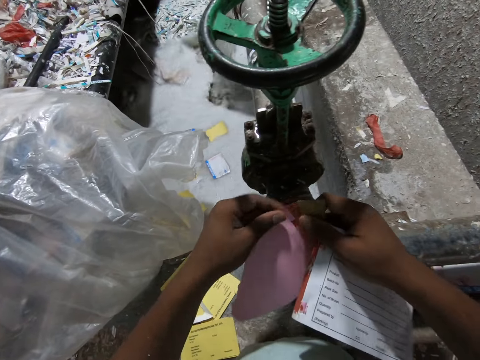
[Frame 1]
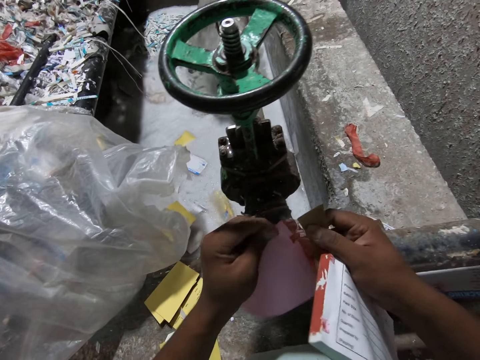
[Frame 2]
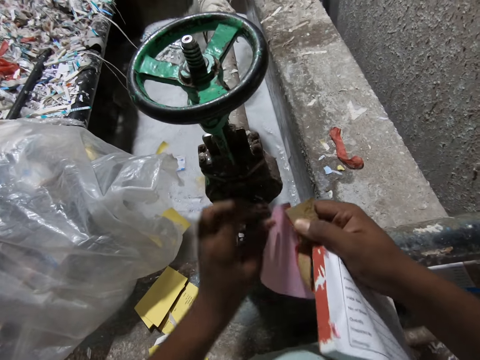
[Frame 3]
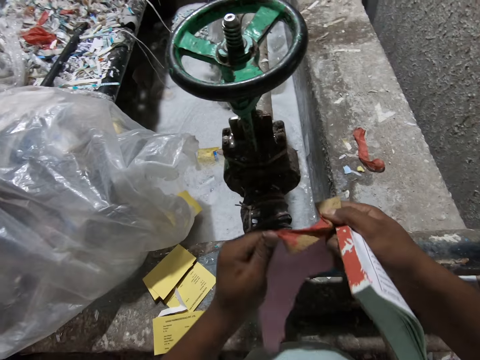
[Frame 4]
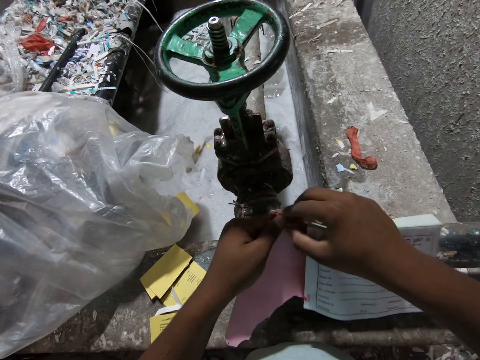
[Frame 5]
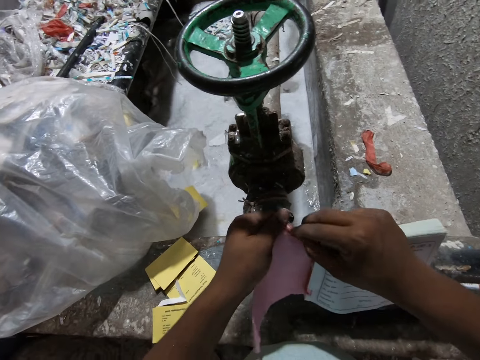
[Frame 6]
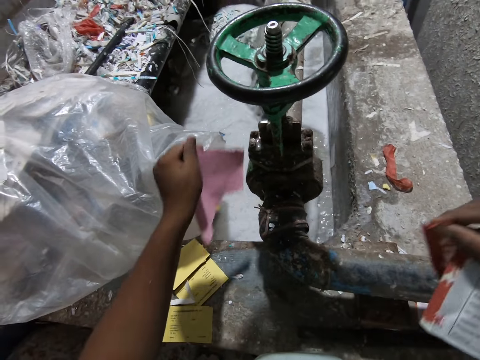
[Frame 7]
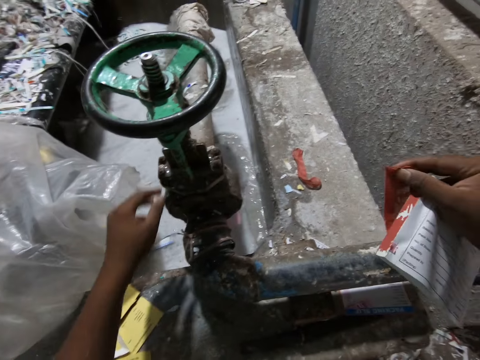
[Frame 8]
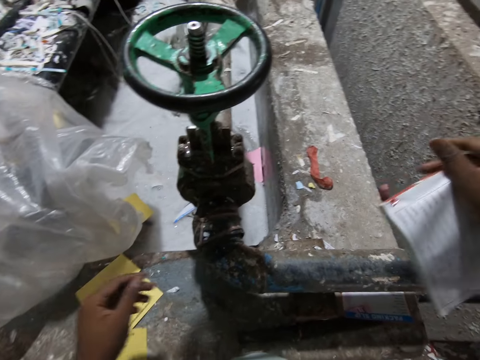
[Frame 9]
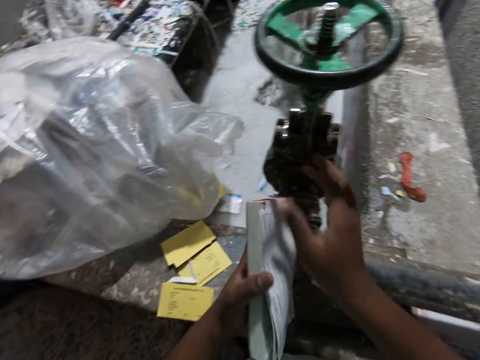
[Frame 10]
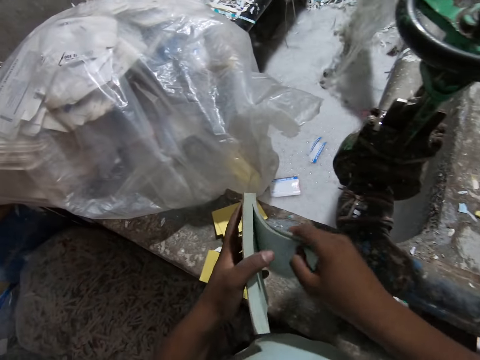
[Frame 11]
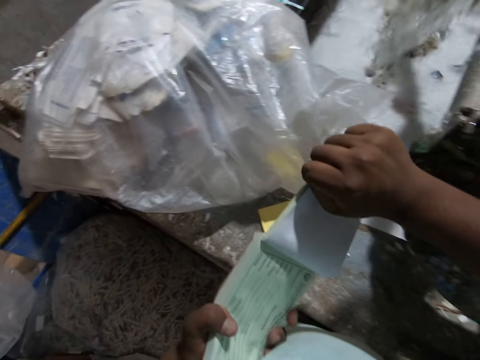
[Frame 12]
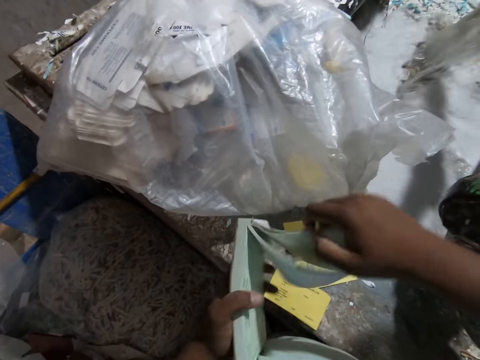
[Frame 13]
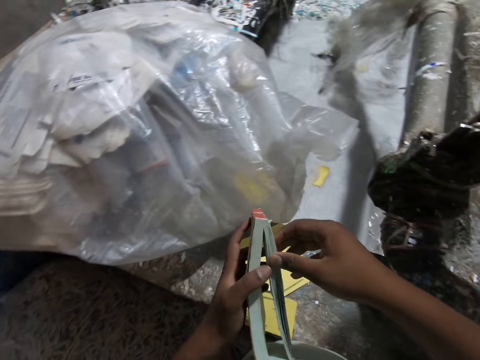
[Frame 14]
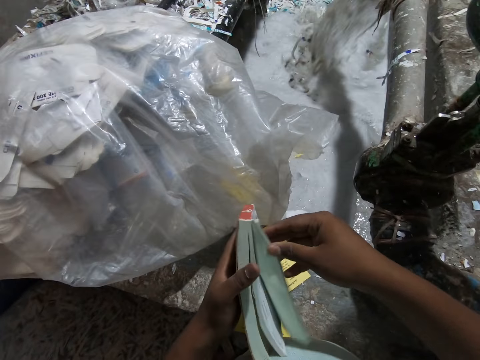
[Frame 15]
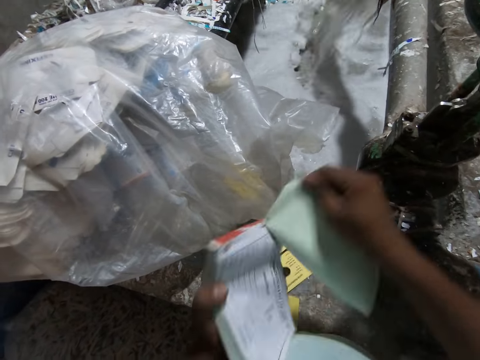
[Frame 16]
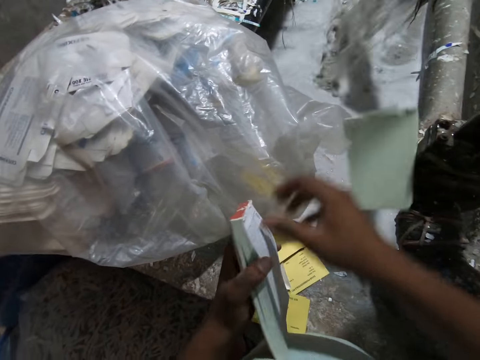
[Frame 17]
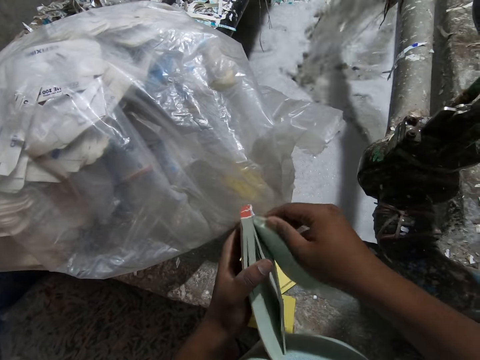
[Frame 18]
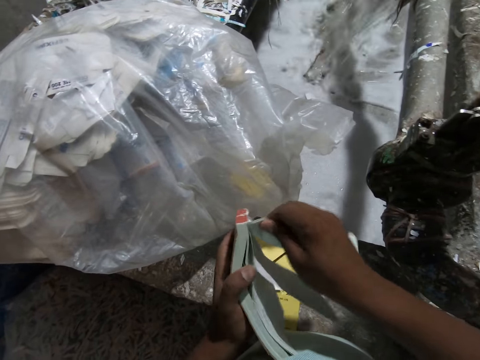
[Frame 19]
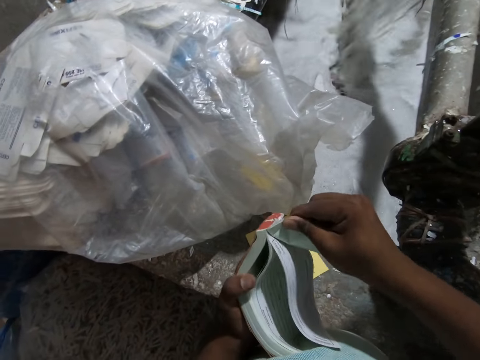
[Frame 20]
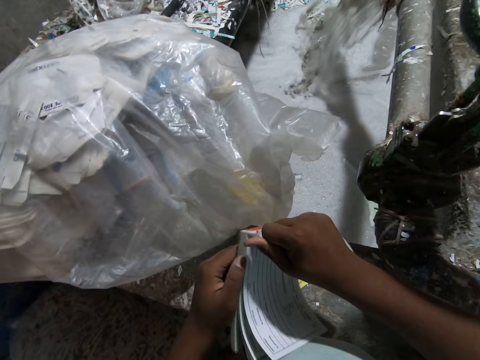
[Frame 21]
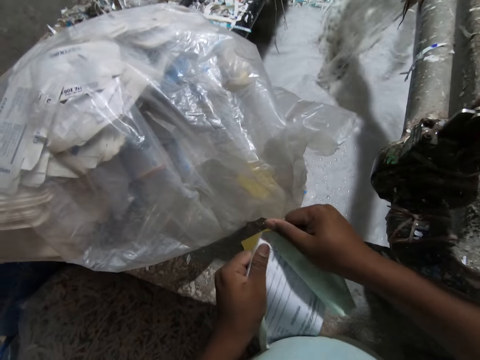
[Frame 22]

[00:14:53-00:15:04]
The camera wearer tears off a piece of the paper in his left hand with his right hand. He holds the page. He turns the piece of paper in his hands. He tears off a piece of the paper in his left hand with his right hand. He drops the paper, the book cover, in the egg crates making machine with his left hand. He drops the piece of the paper on the egg crates making machine with his right hand. He passes the booklet from his right hand to his left hand. He pulls sheets of paper from the booklet in his left hand with his right hand. He tears off sheets of paper from the booklet in his left hand with his right hand. He drops the sheets of paper in the egg crates making machine with his right hand. He tears off sheets of paper from the booklet in his left hand with his right hand.

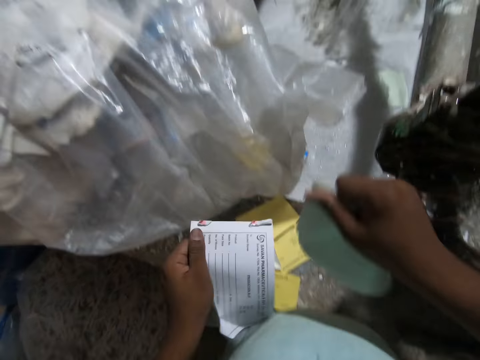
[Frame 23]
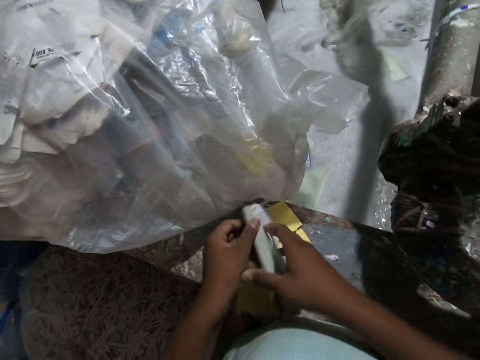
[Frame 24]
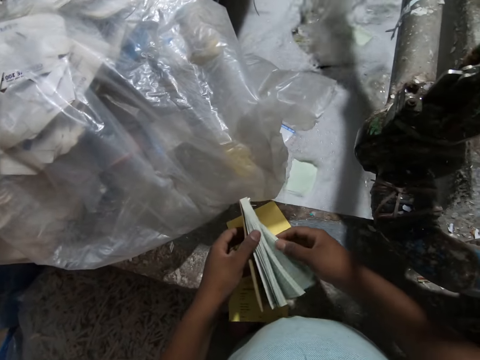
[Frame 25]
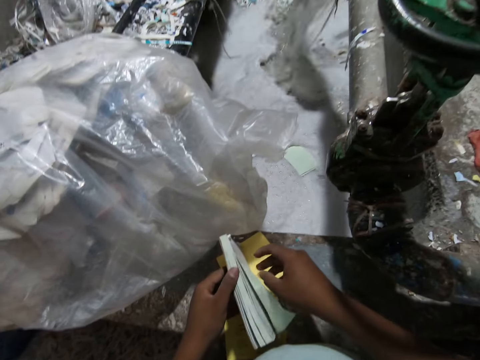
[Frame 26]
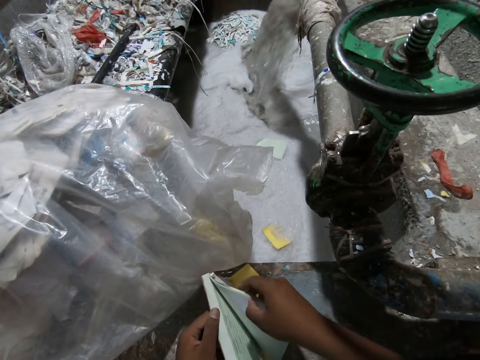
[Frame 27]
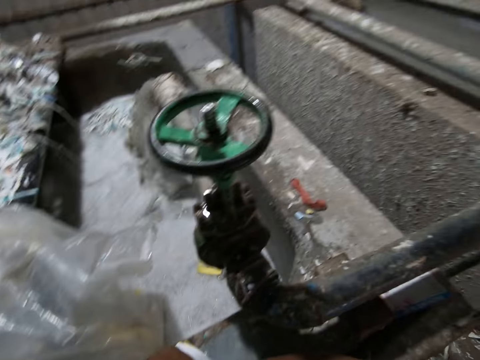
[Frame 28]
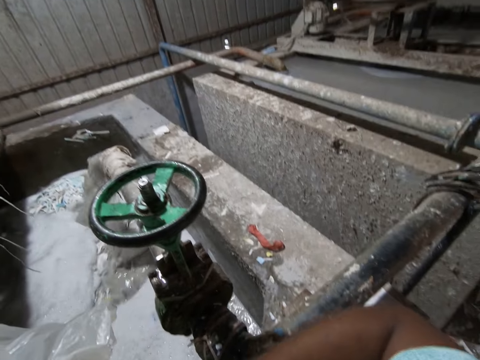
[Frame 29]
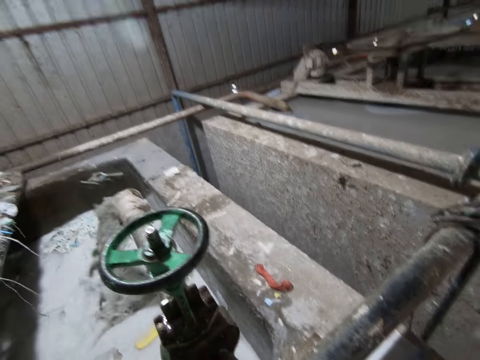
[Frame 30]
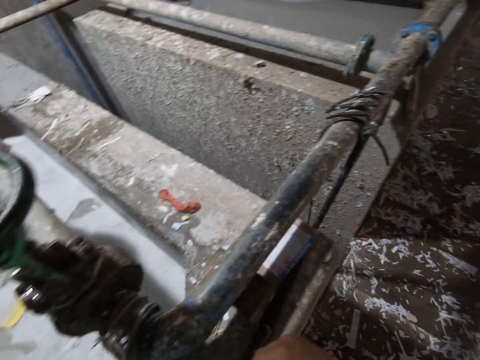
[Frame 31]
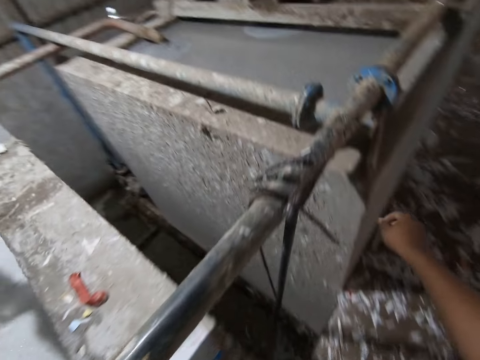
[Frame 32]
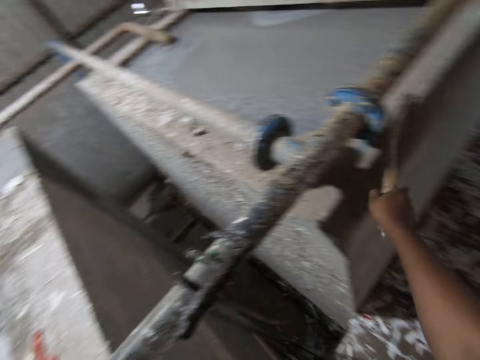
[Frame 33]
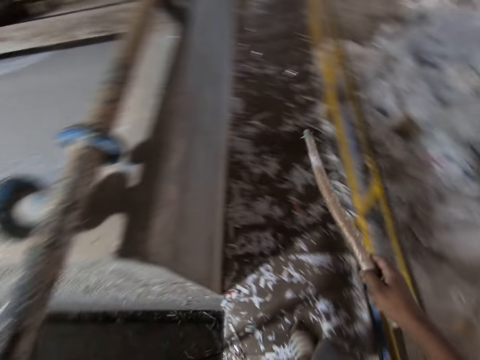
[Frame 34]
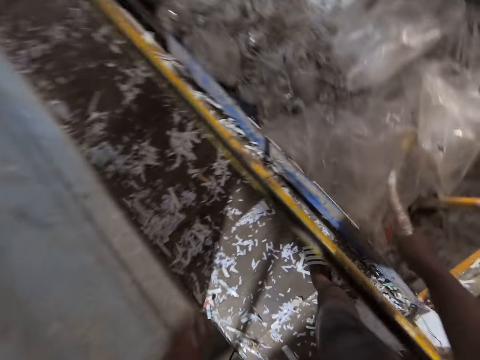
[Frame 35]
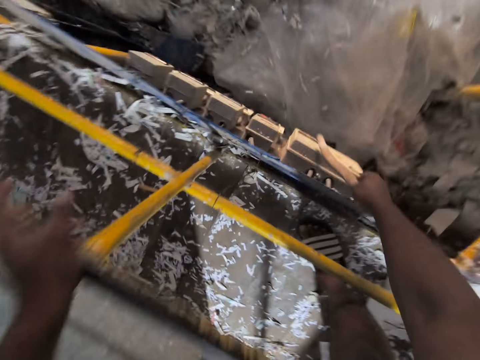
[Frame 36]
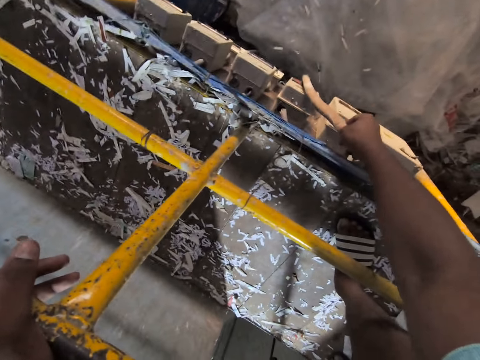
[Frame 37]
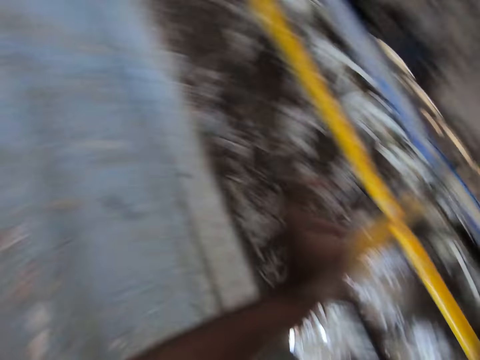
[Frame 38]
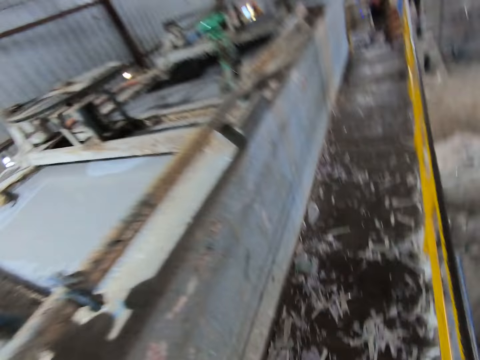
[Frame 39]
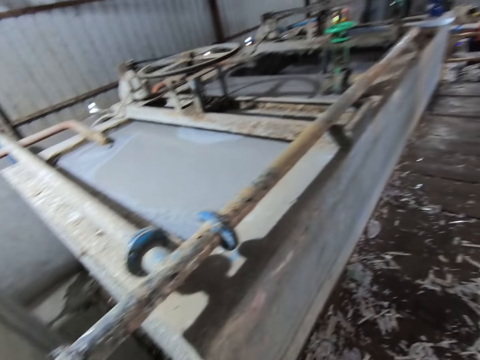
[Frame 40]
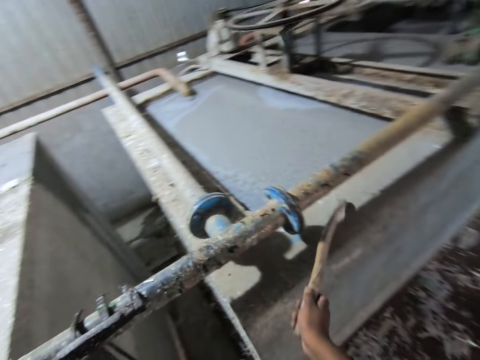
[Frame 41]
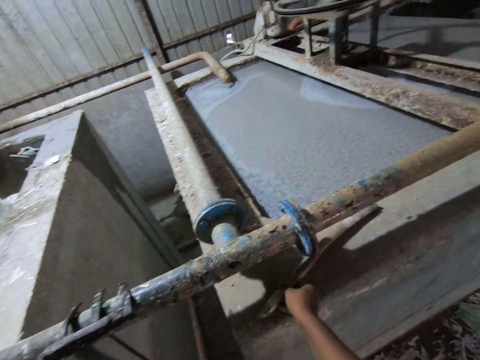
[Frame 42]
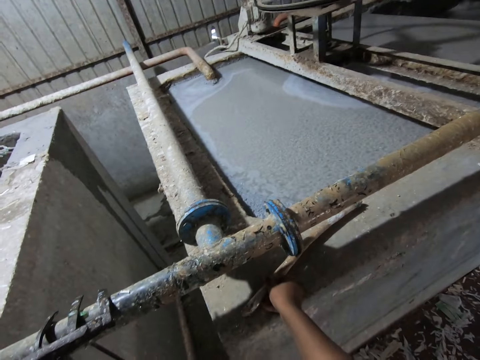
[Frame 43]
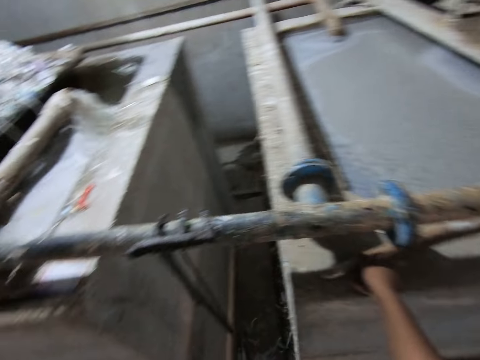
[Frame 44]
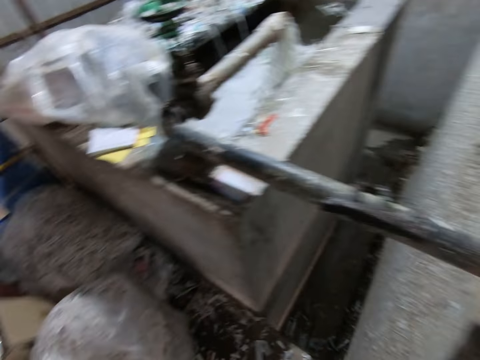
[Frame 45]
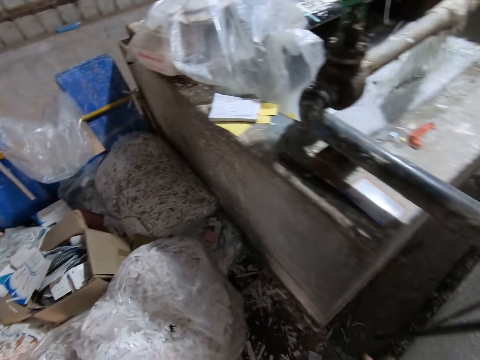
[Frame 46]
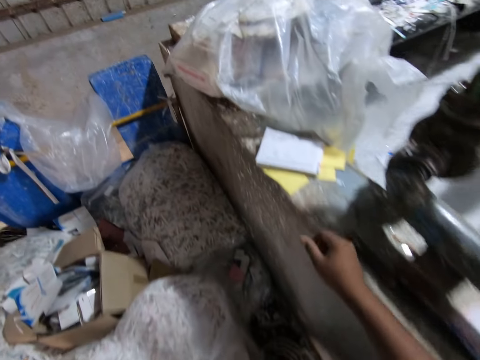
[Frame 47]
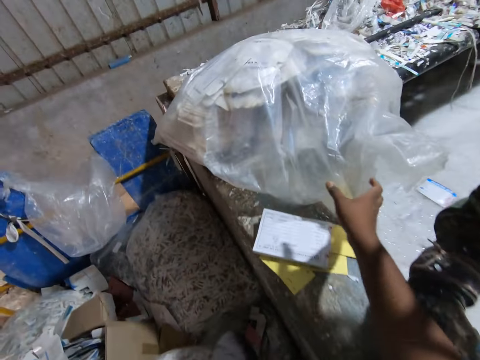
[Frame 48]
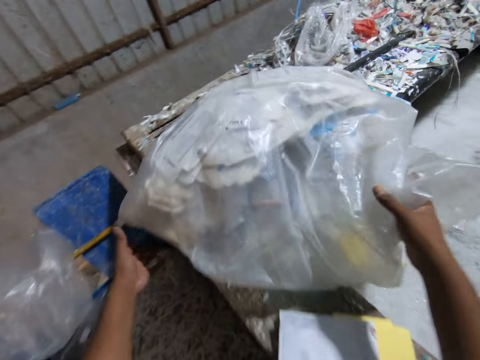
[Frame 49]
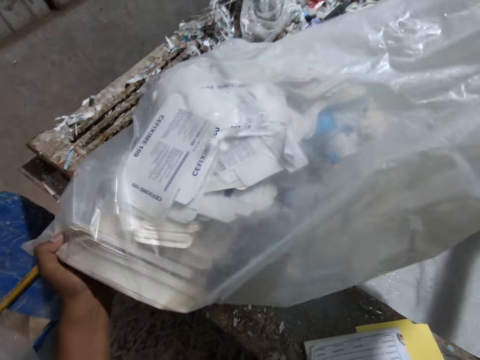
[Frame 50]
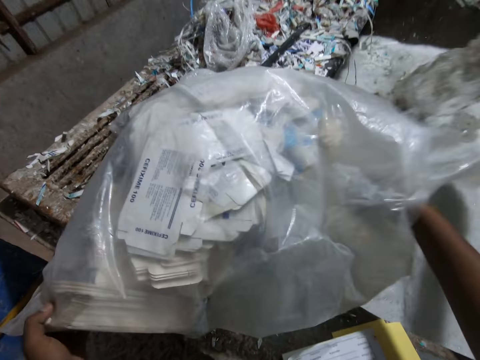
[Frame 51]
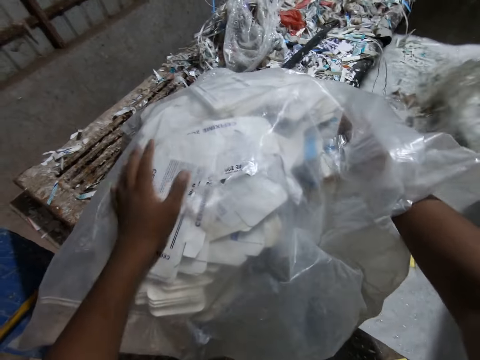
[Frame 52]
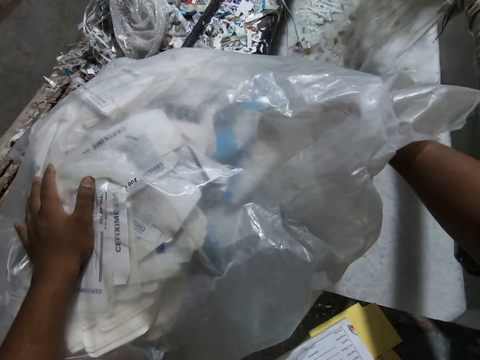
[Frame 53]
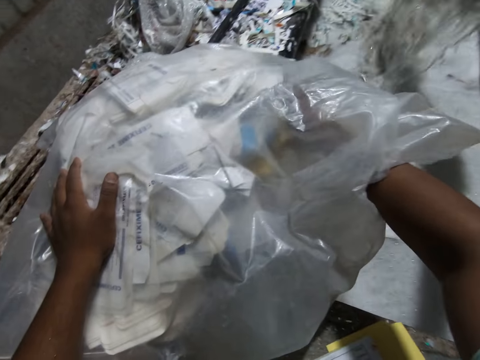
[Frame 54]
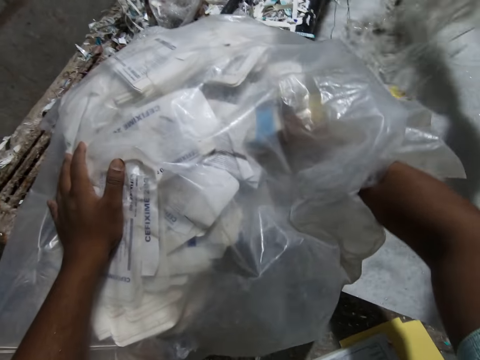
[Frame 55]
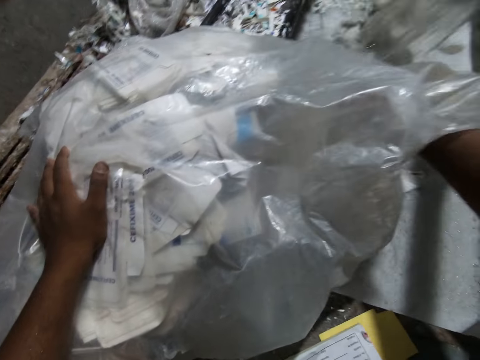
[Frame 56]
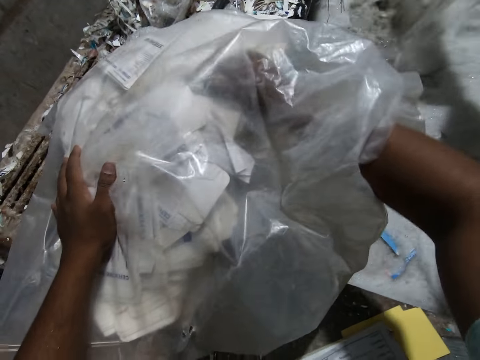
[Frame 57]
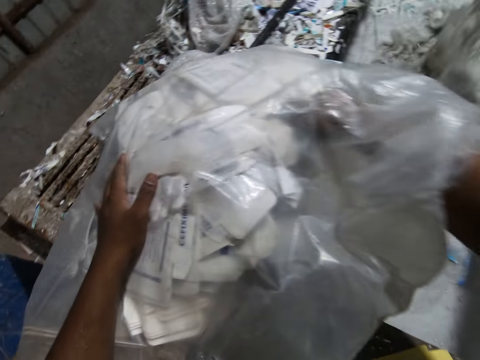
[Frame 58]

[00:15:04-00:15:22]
The camera wearer drops the sheets of paper in the egg crates making machine with his right hand. He holds the book. He tears off sheets of paper from the booklet in his left hand with his right hand. He picks a stick from a concrete platform with his right hand. He places his left hand on the rail of the egg crates making machine platform. He touches a switch with the stick in his right hand. He plants the stick on the ground. He places the stick on the concrete platform with his right hand. He walks around the shredding machine. He picks up a paper bag. He adjusts the cellophane bag of papers on the egg crates making machine with his hands. He places his left hand on the cellophane bag of papers on the egg crates making machine. He pours paper from the cellophane bag of papers into the egg crates making machine with his right hand.
